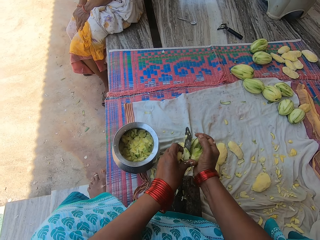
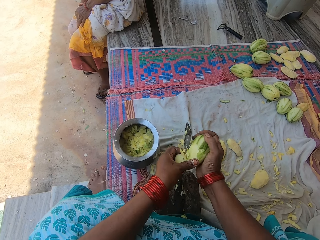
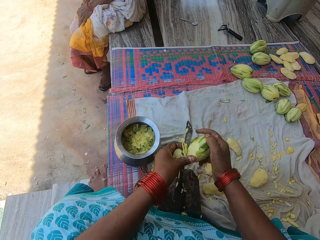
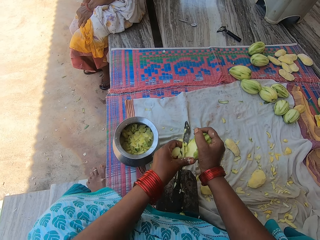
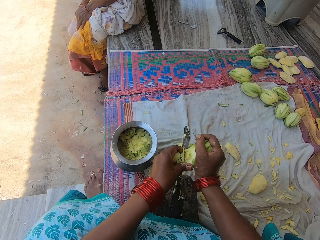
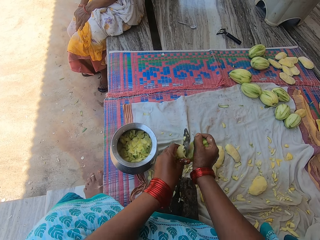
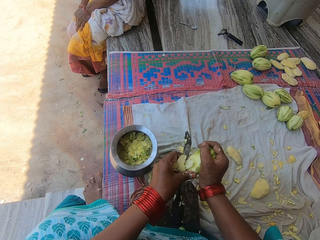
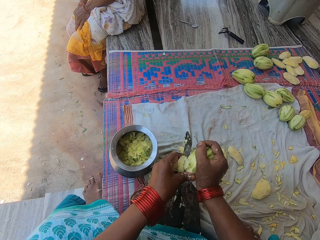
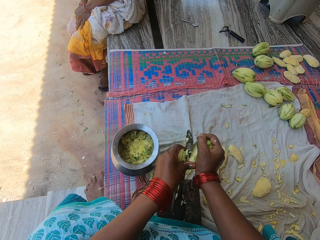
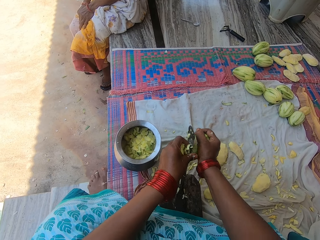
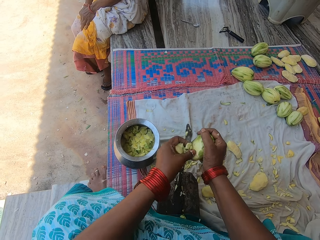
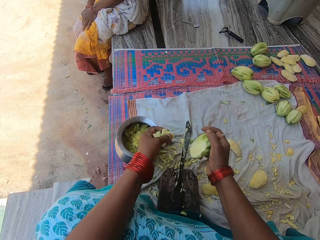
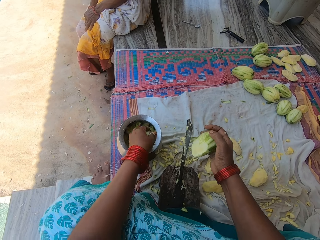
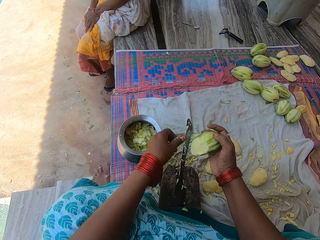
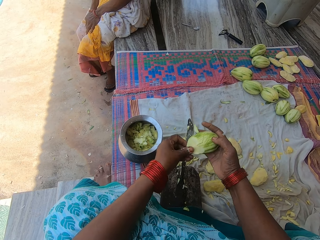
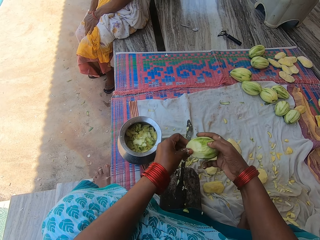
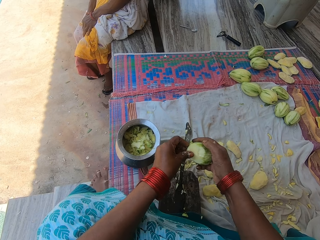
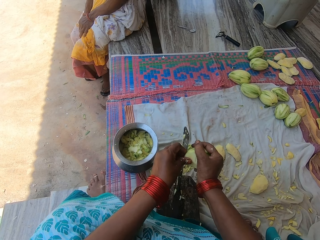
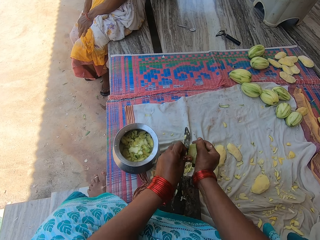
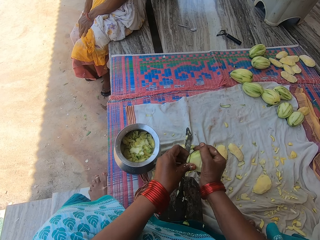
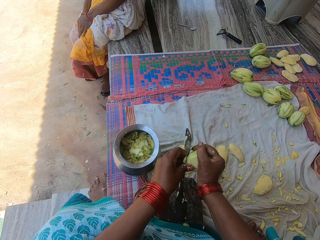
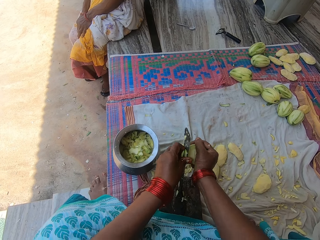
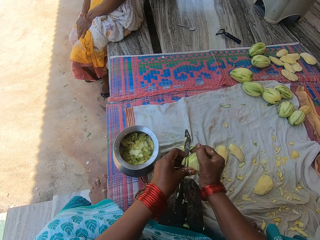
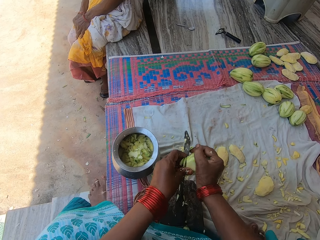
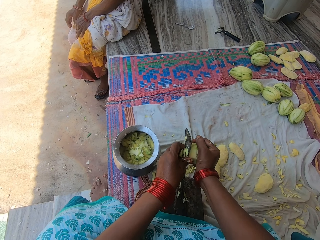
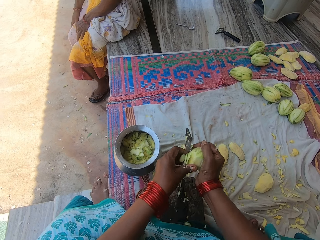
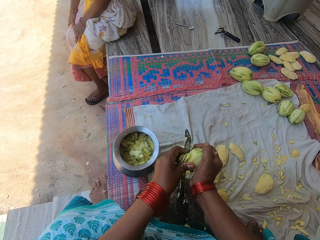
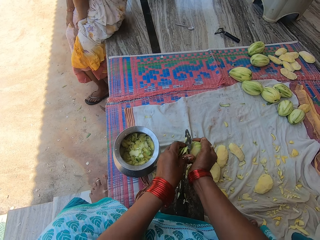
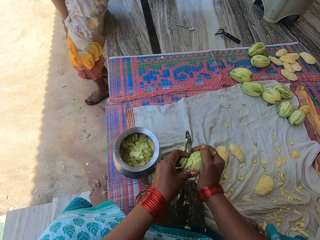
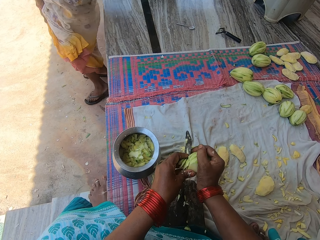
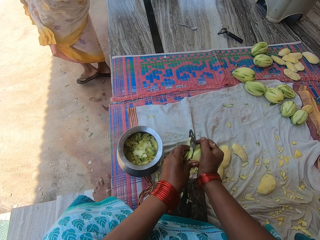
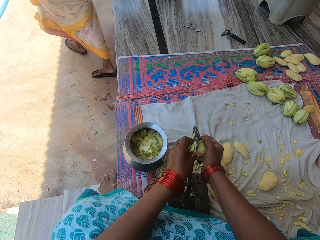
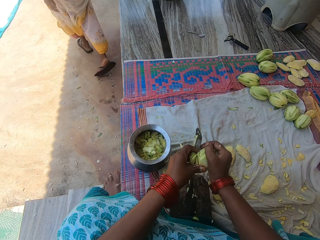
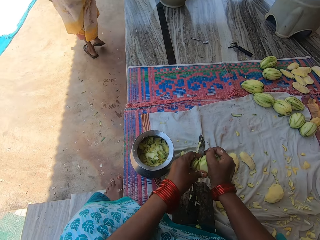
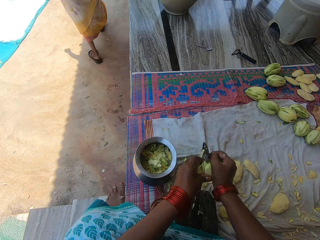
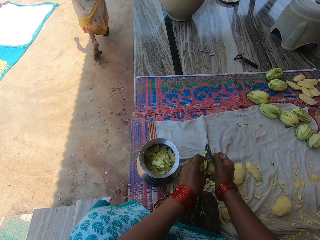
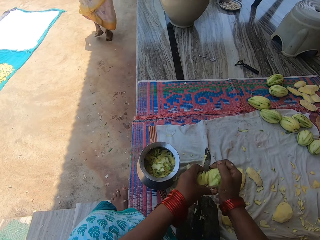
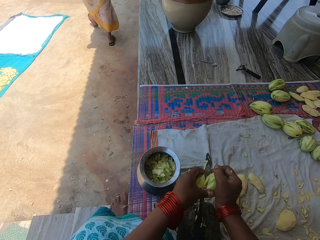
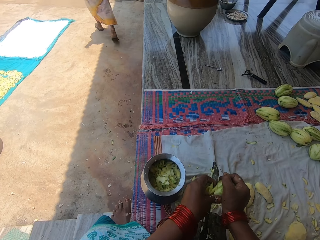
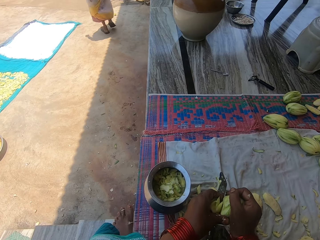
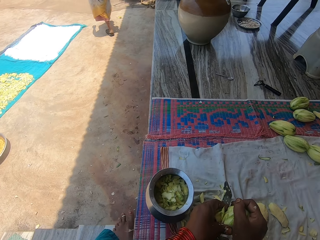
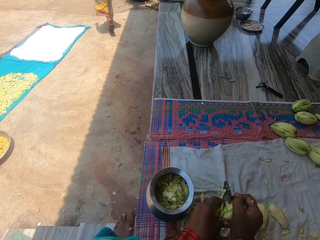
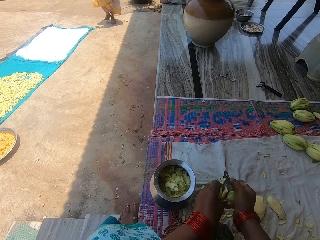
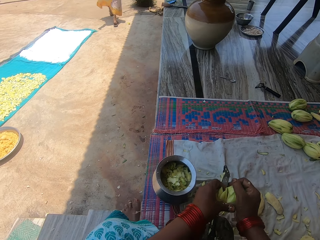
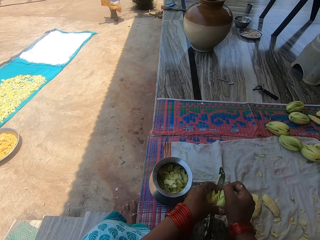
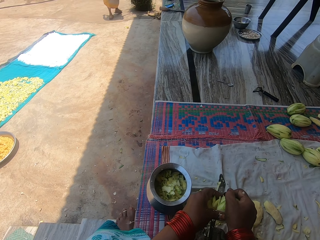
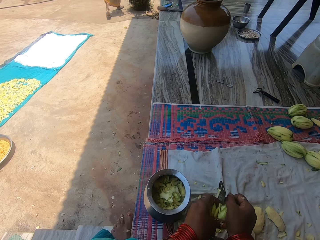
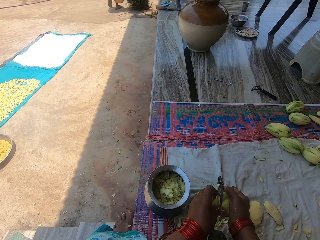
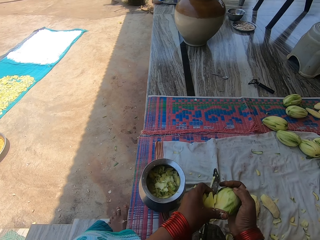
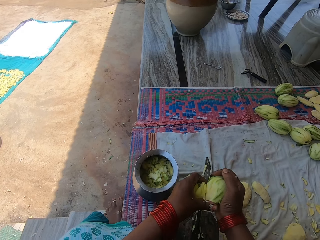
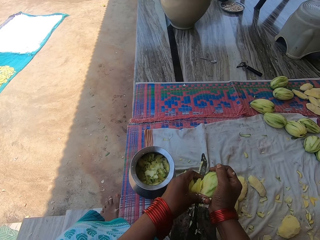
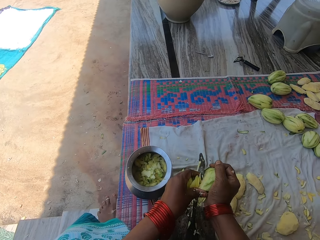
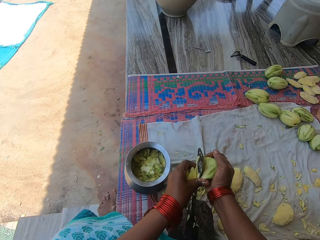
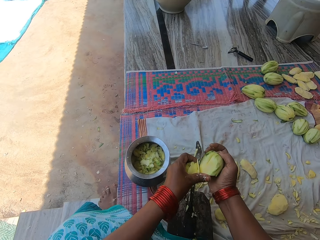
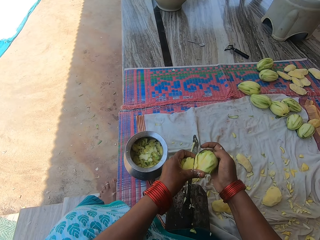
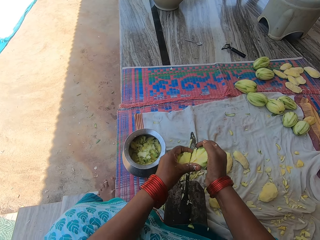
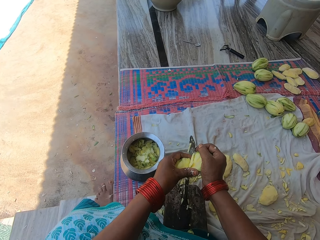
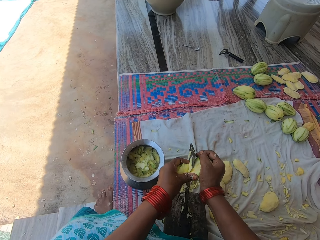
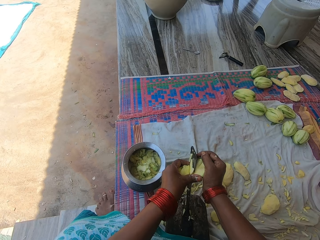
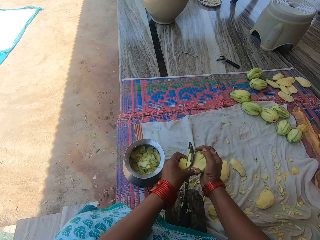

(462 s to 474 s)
The camera wearer pours the chopped mangoes in the pot. They chop the mango into pieces with the knife on the knife stand. A person walks away from the balcony.

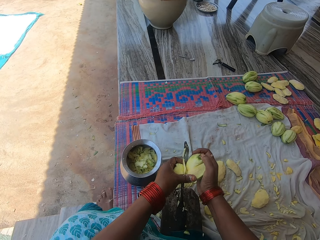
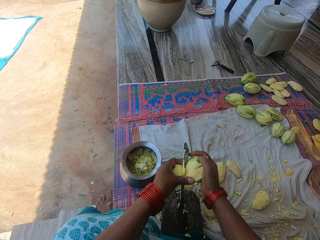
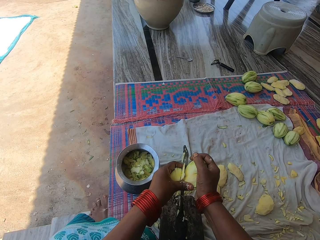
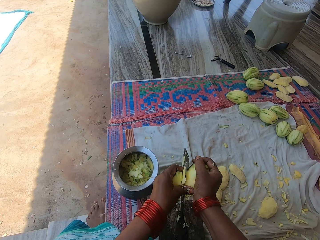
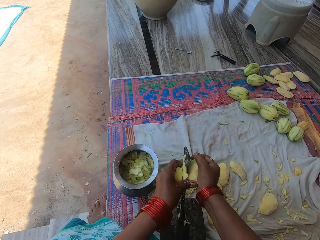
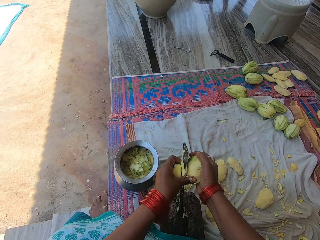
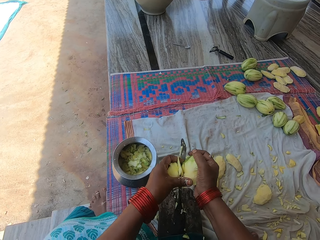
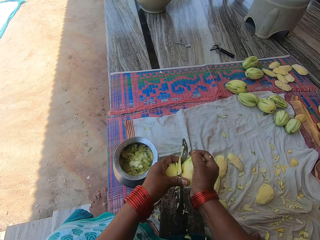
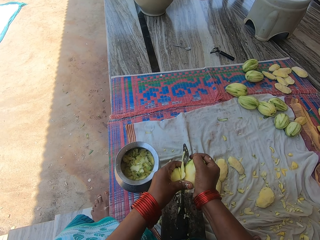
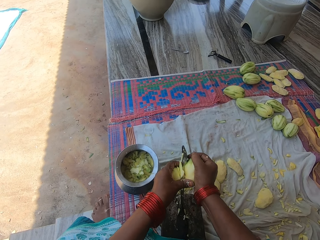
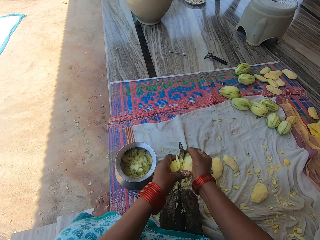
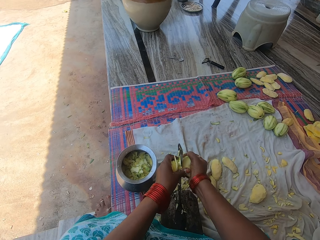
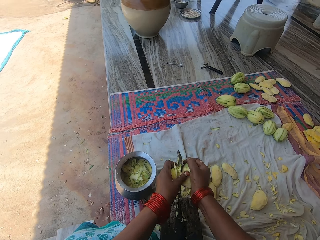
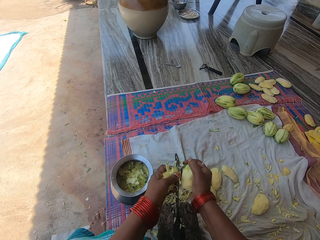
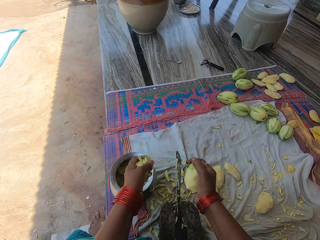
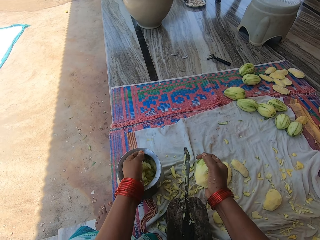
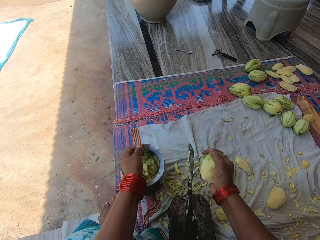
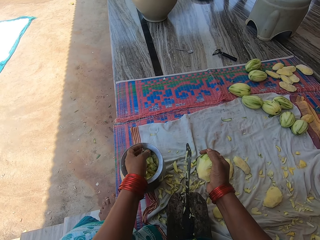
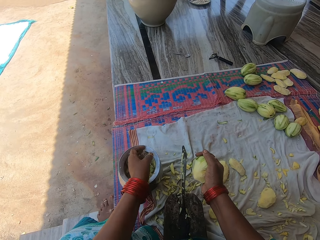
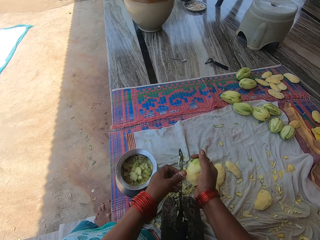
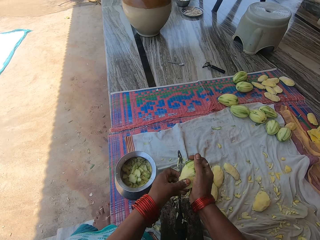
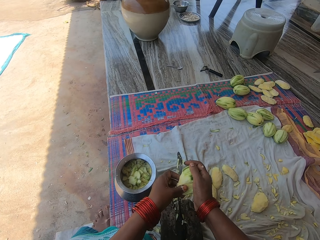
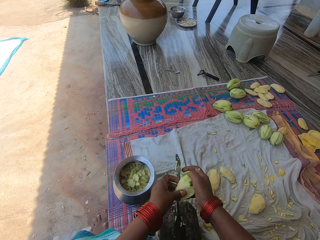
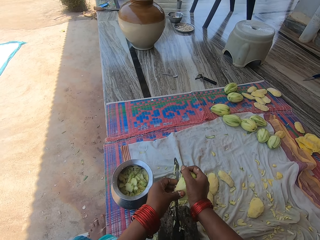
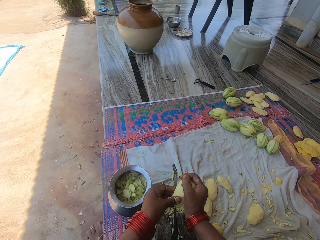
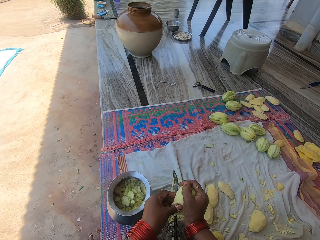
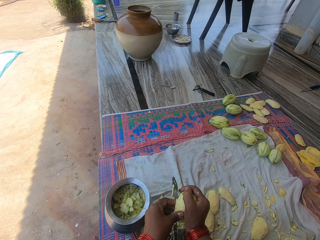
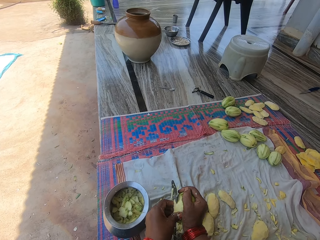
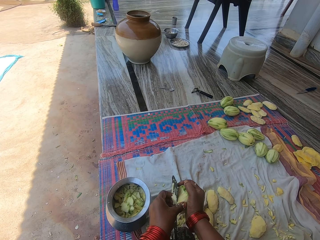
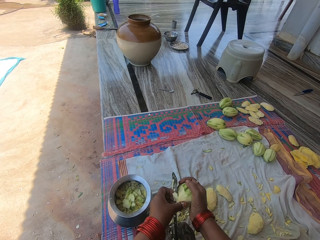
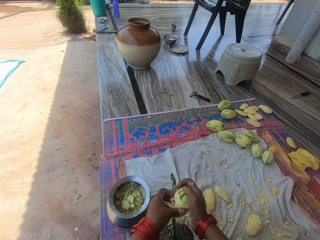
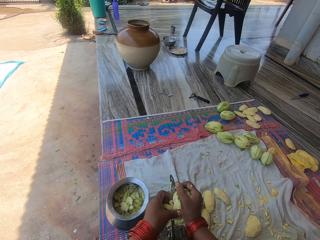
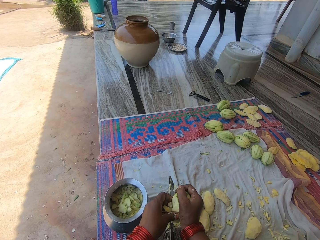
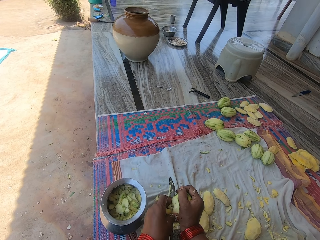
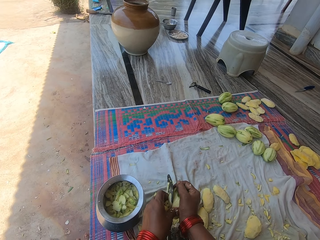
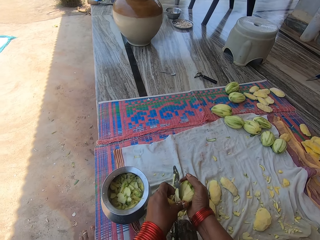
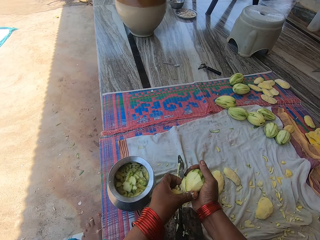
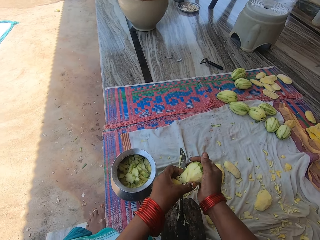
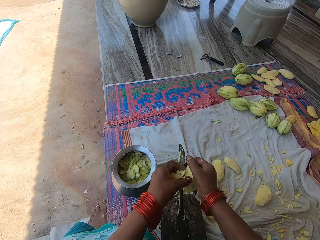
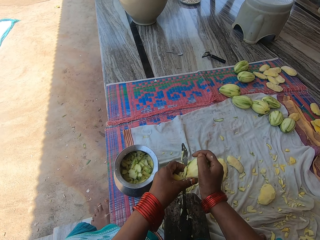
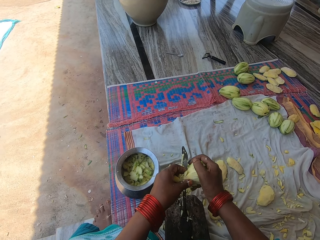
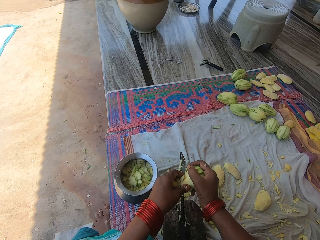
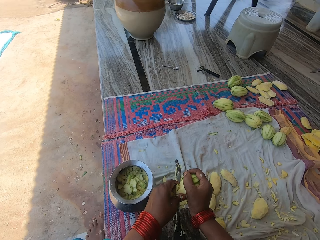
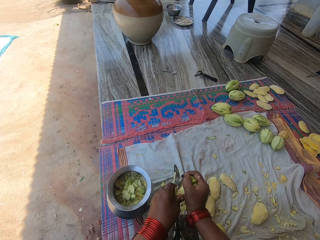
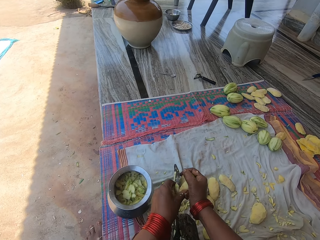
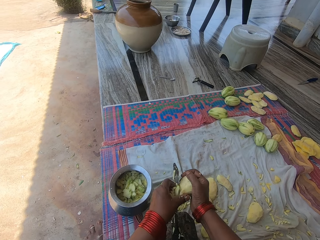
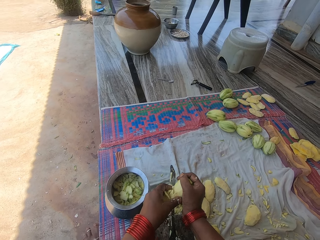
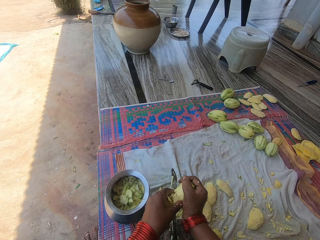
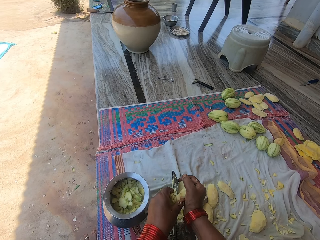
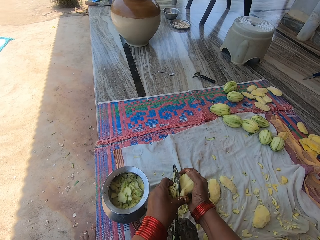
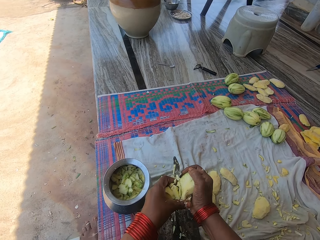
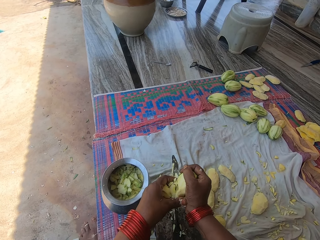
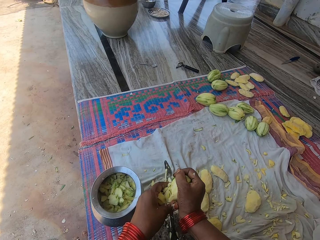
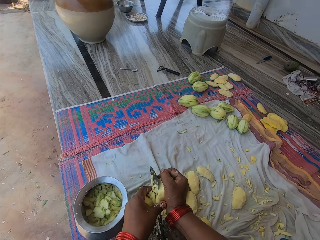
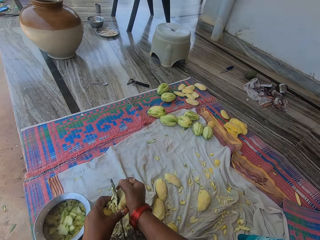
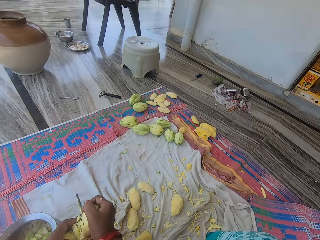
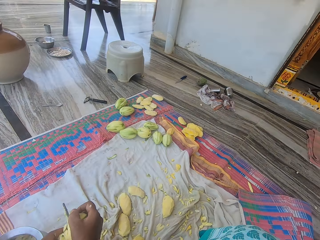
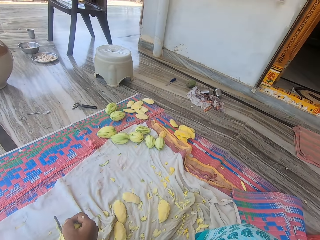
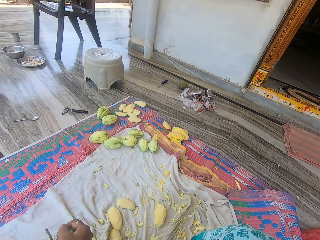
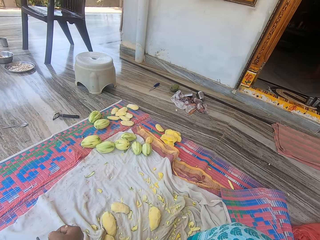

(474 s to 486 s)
The camera wearer converses. They pour the chopped mangoes in the pot. They chop the mango into pieces with the knife on the knife stand.
